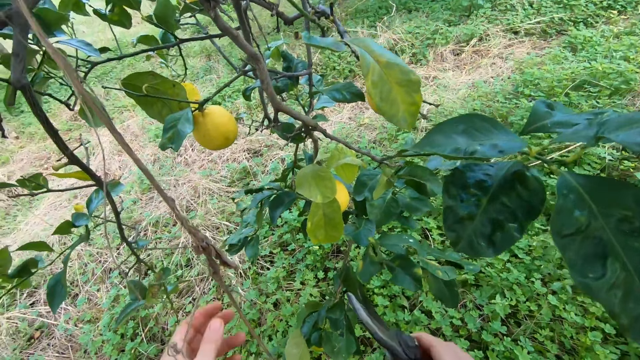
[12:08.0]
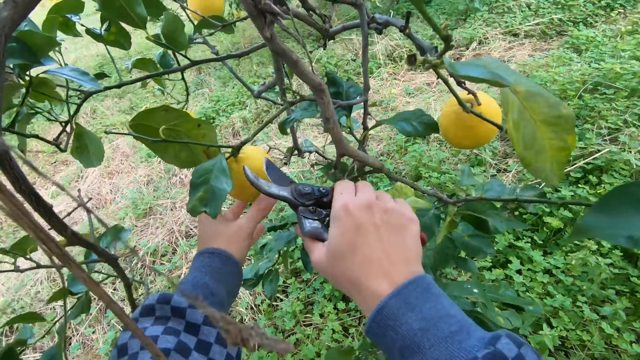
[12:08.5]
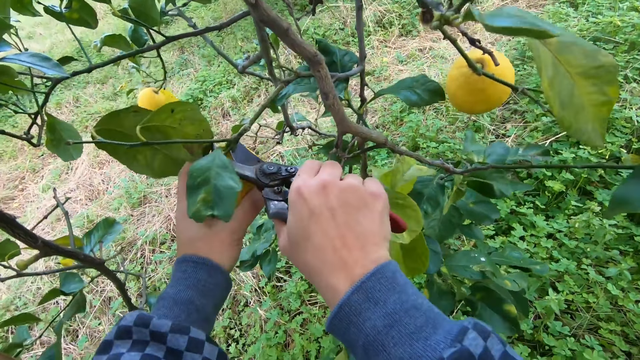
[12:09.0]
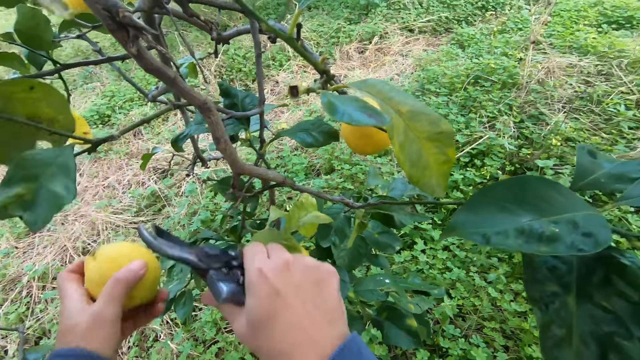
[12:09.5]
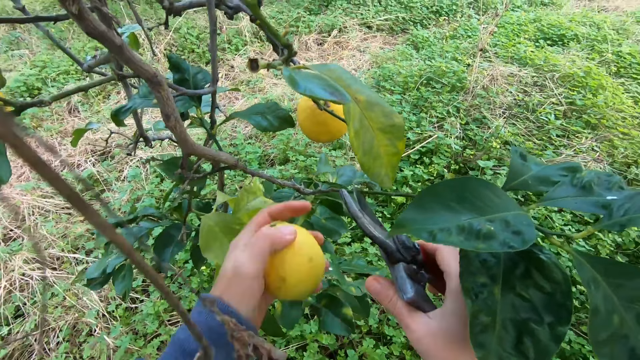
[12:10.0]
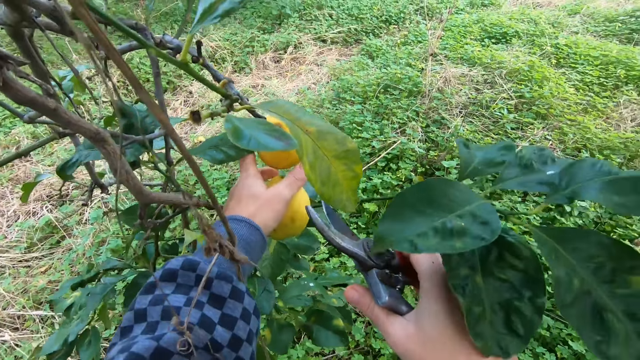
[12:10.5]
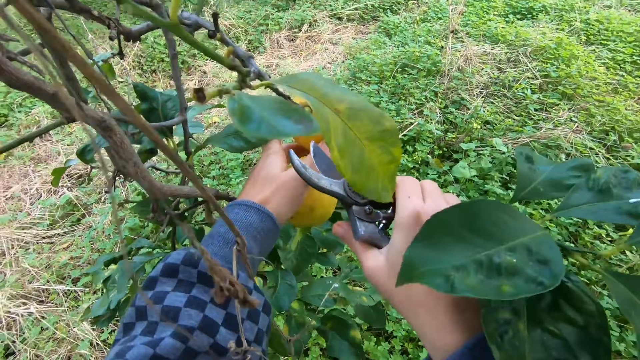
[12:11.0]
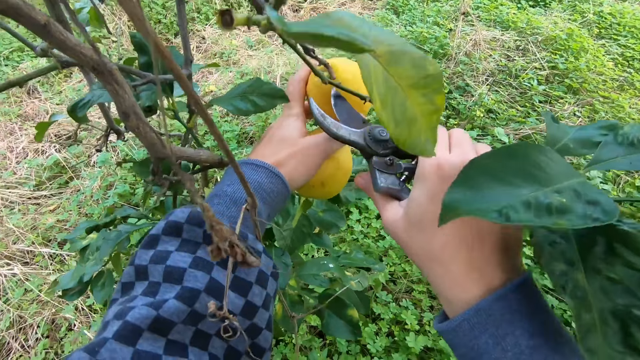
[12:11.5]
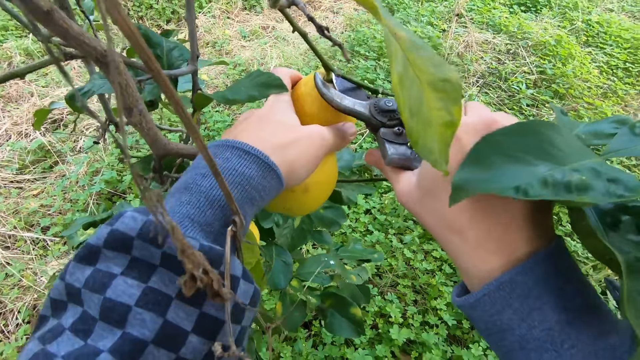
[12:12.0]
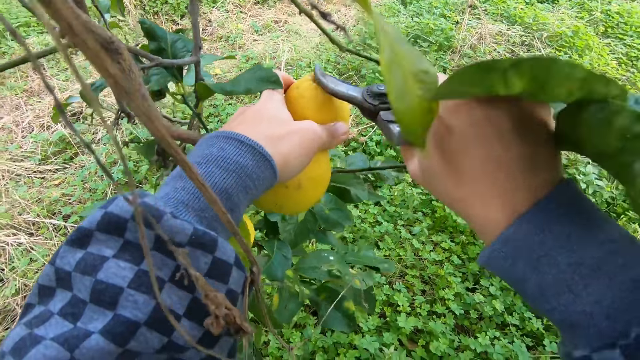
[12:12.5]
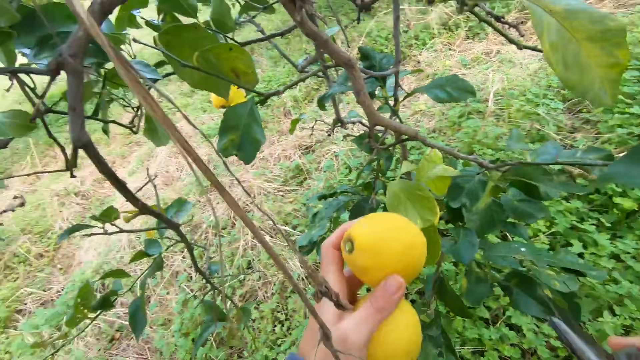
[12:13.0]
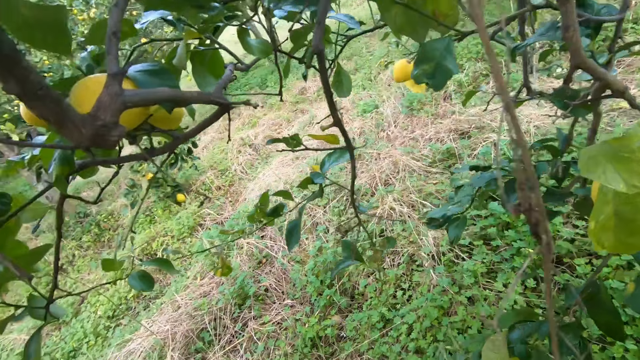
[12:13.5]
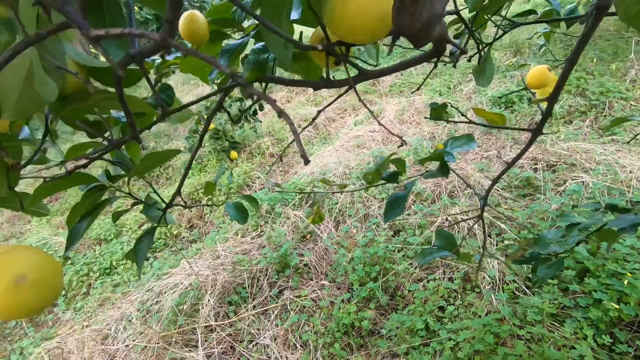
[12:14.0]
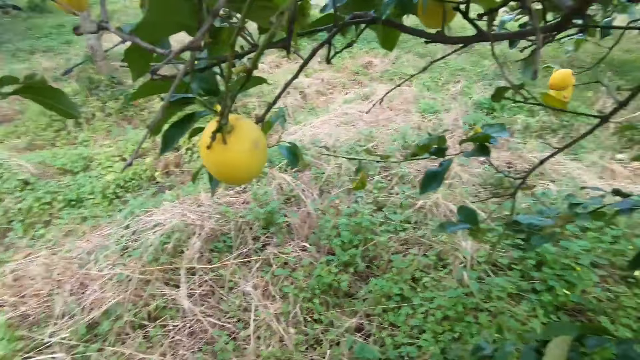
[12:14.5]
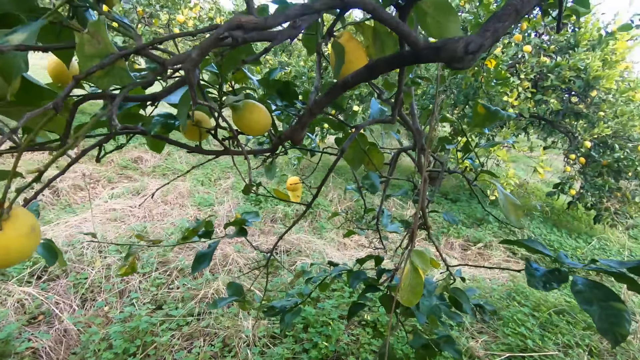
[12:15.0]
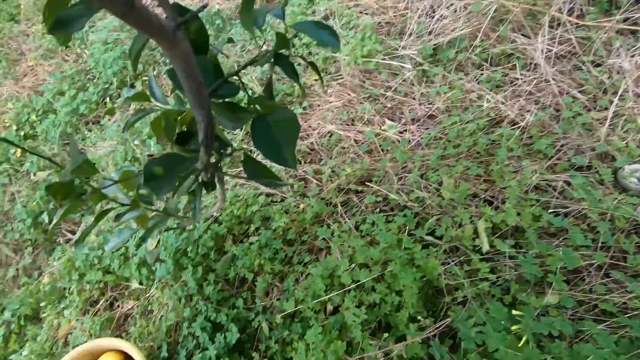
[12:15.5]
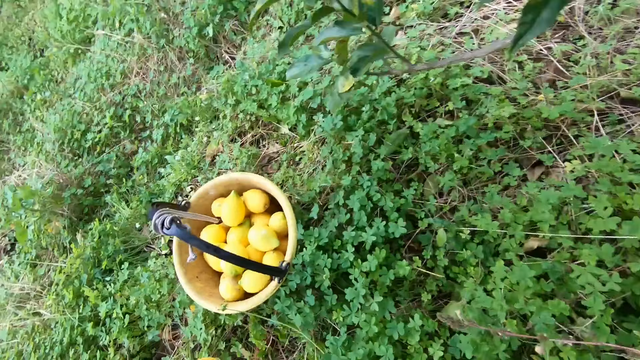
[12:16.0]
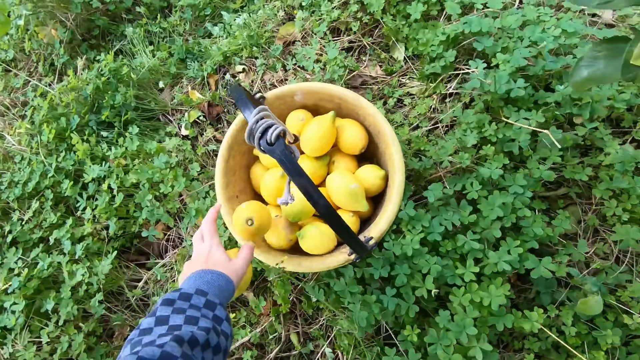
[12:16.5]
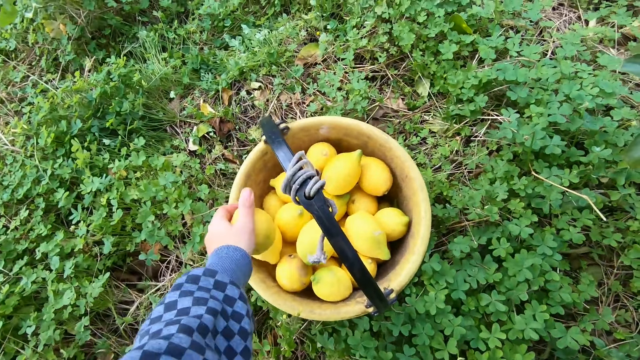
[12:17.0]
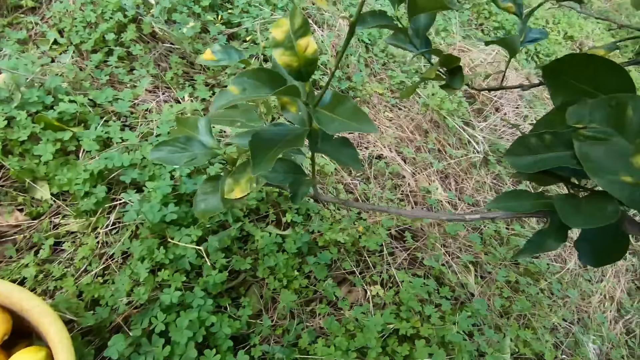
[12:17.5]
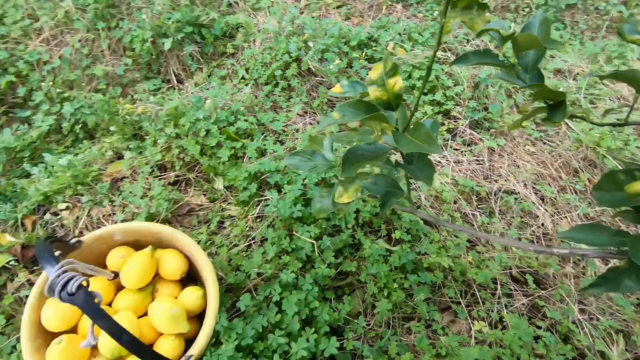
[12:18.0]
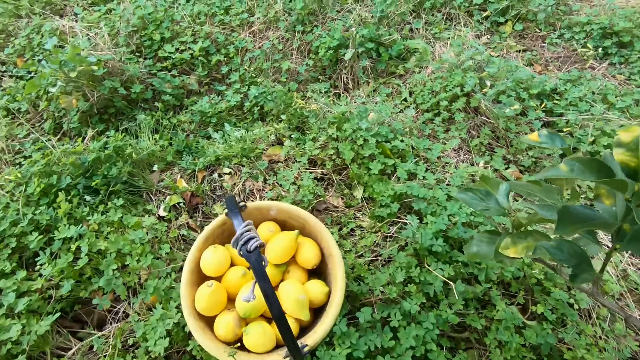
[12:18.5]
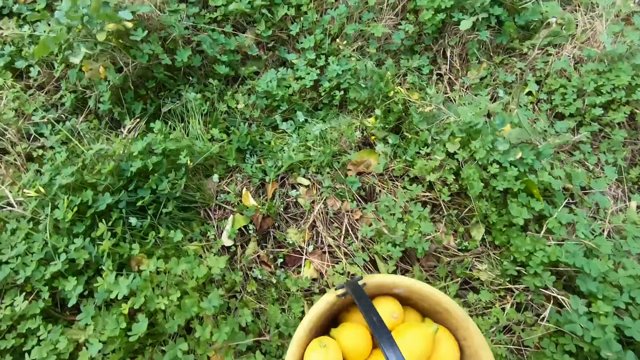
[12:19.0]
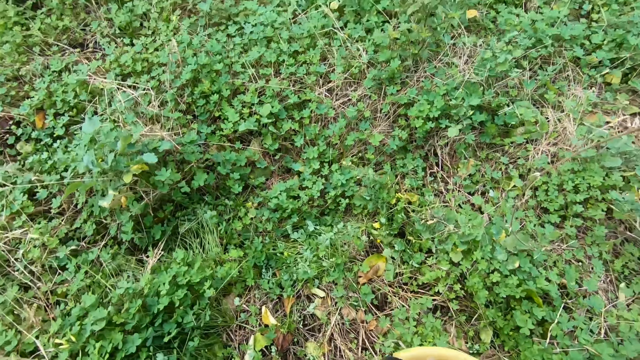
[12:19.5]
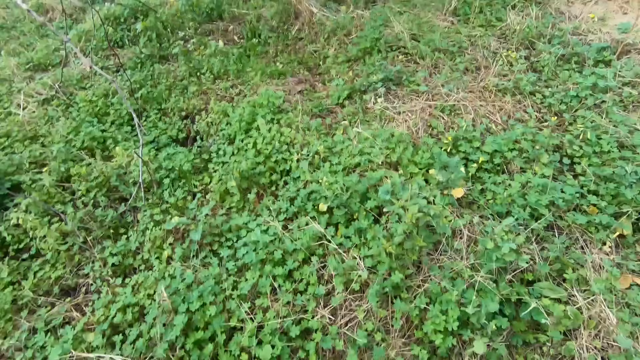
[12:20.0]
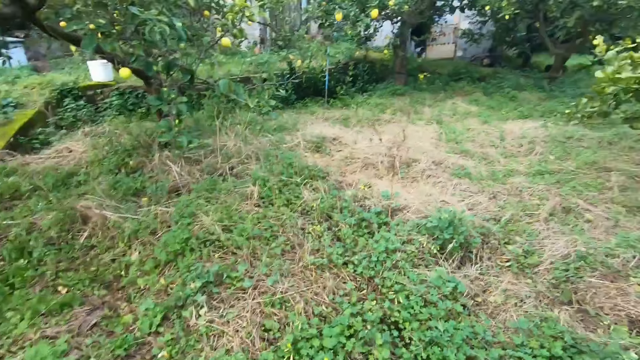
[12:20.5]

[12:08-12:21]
The camera wearer holds a lemon on a tree with his left hand. He cuts the lemon with the cutter in his right hand. He holds another lemon on a tree with his left hand. He cuts the lemon with the cutter in his right hand. He drops the lemons in the bucket with his left hand.

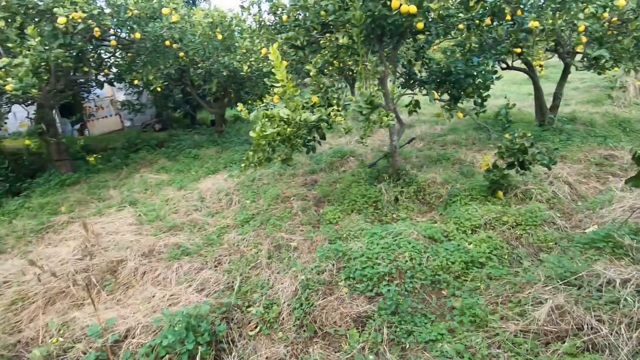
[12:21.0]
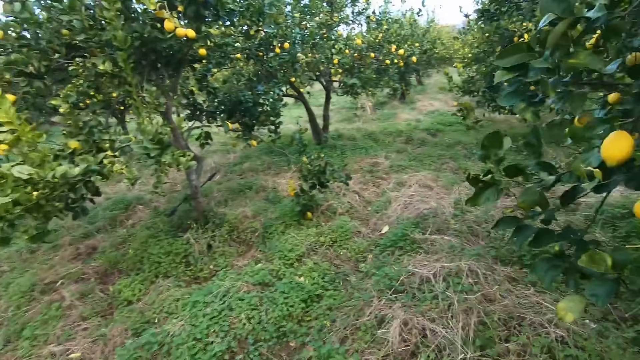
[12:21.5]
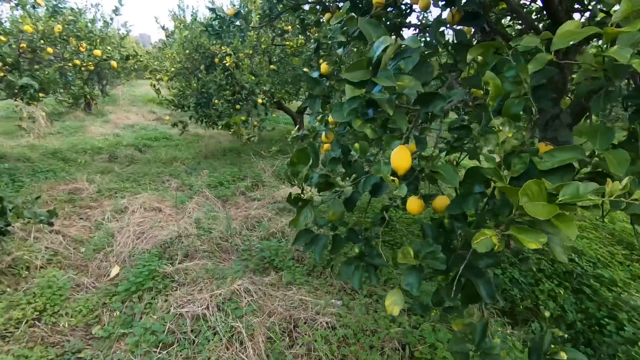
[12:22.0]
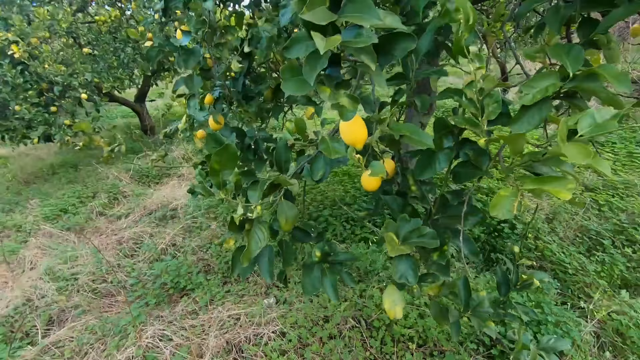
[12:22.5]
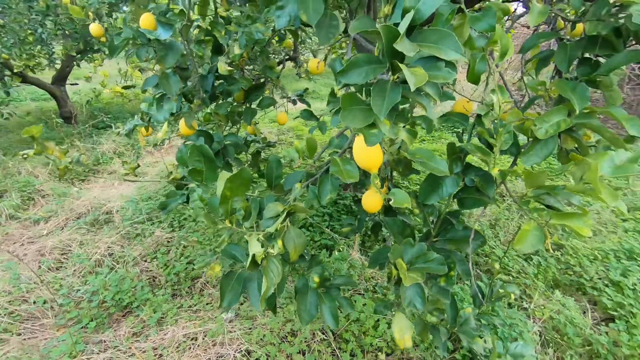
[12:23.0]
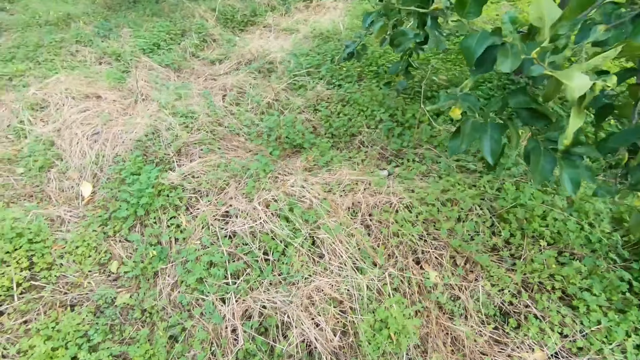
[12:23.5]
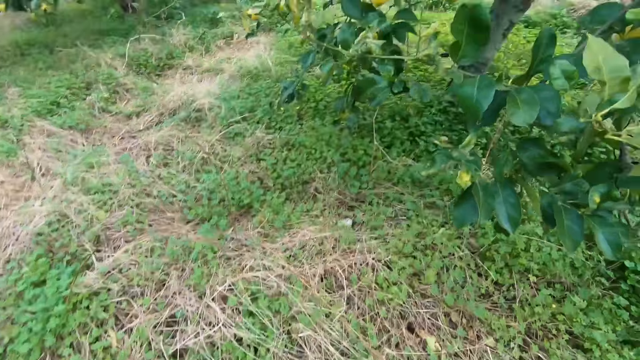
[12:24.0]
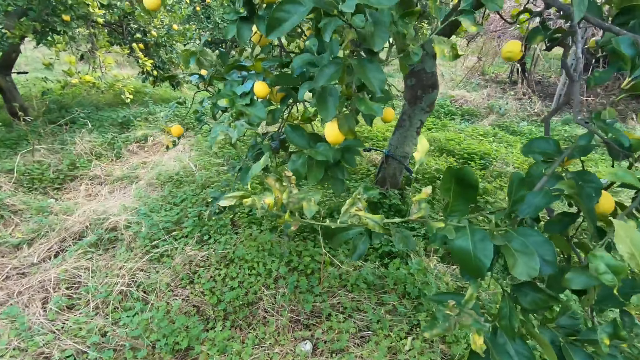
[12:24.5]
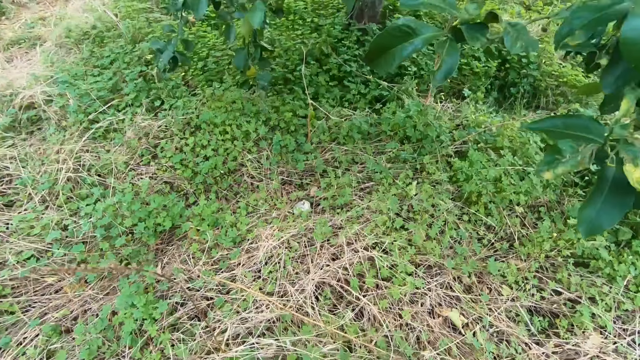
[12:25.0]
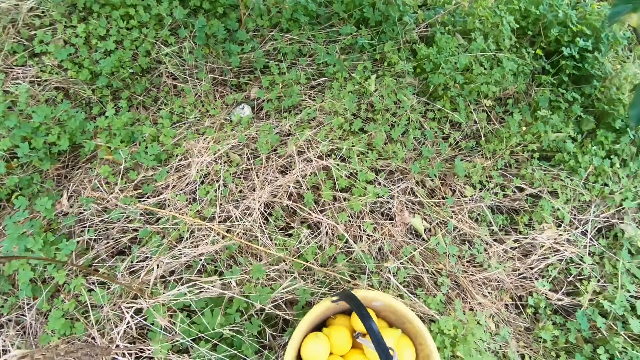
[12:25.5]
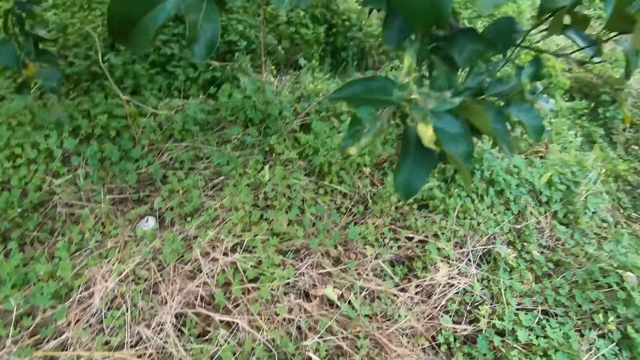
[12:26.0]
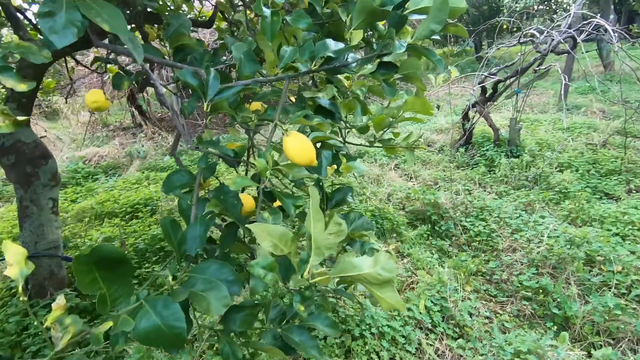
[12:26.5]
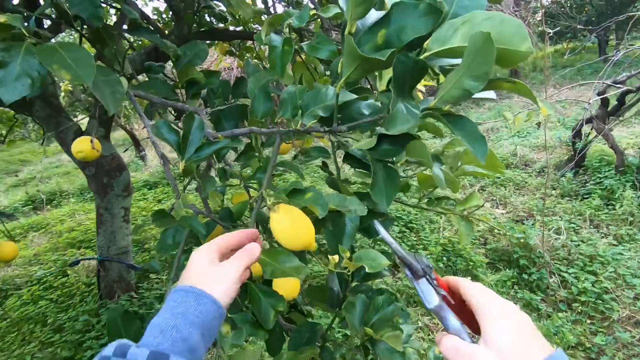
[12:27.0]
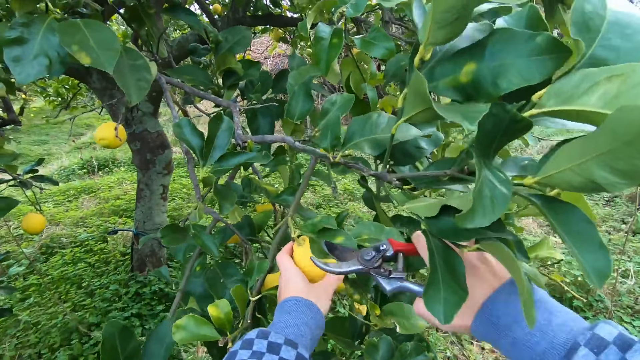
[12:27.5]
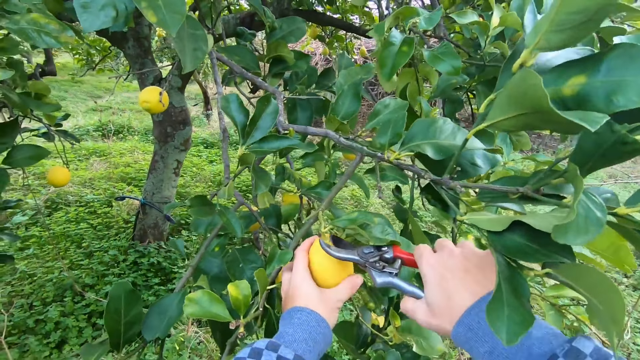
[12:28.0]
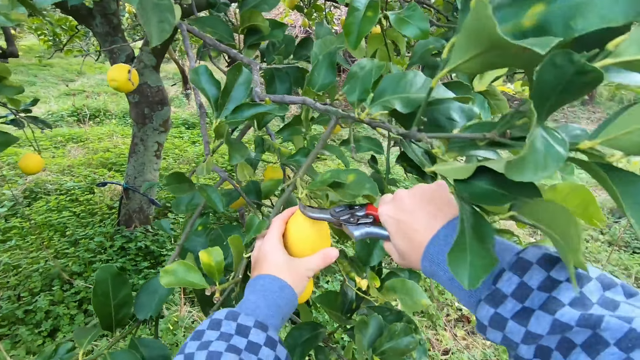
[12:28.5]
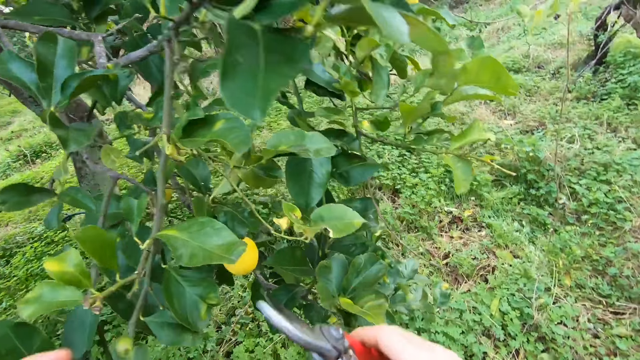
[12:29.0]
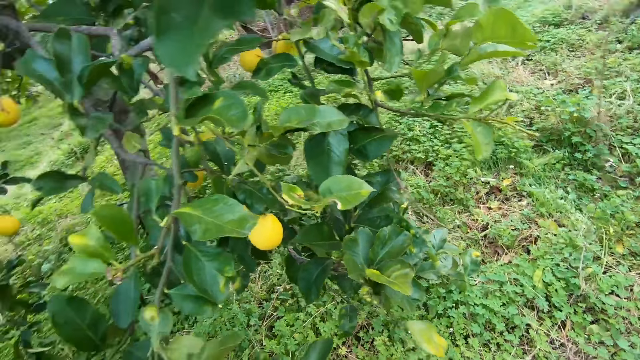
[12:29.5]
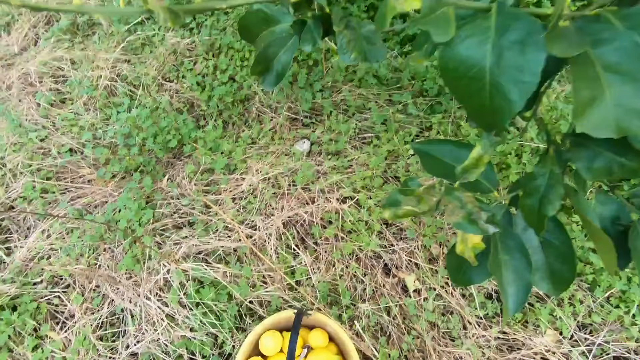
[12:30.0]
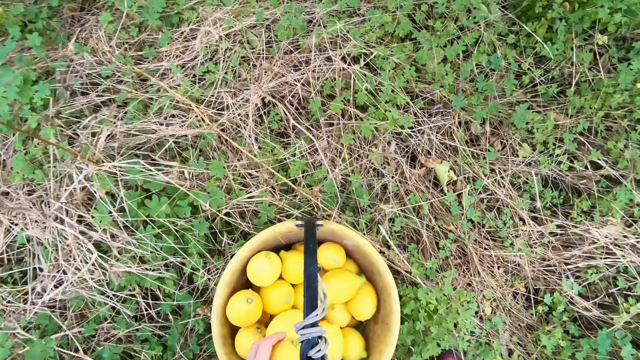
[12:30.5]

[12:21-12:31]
The camera wearer walks around the garden of the lemon trees. He holds a lemon on a tree with his left hand. He cuts the lemon with the cutter in his right hand.
